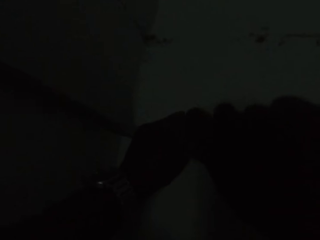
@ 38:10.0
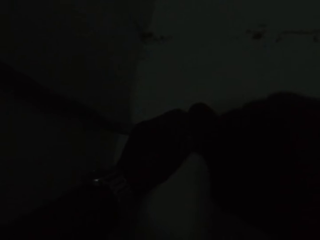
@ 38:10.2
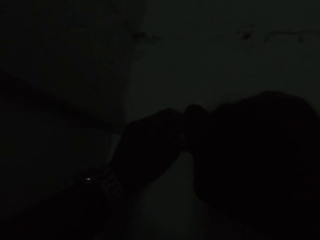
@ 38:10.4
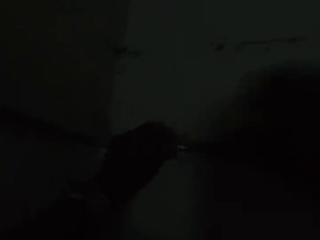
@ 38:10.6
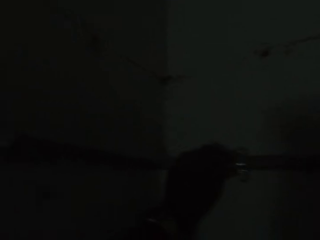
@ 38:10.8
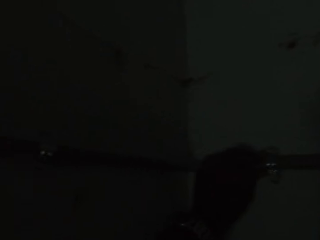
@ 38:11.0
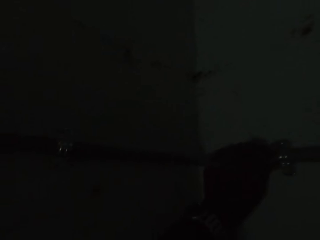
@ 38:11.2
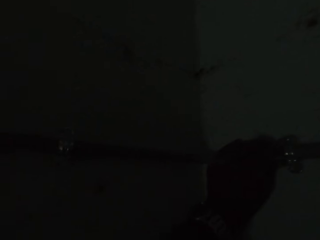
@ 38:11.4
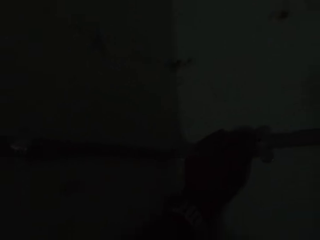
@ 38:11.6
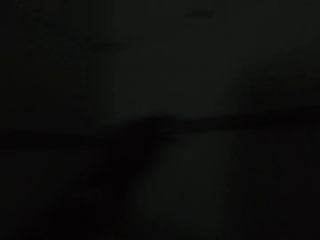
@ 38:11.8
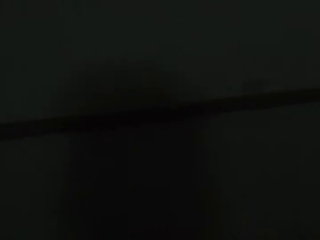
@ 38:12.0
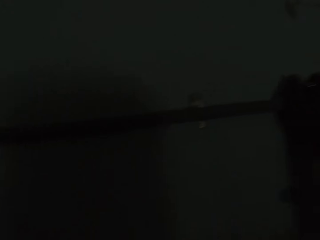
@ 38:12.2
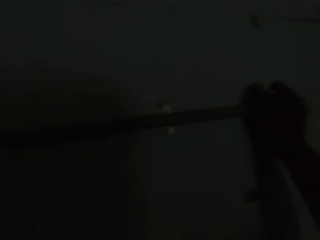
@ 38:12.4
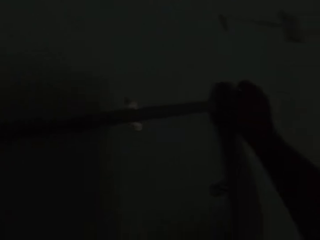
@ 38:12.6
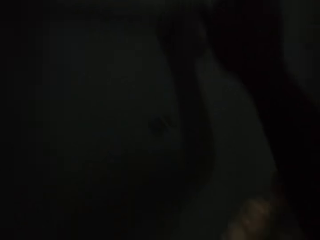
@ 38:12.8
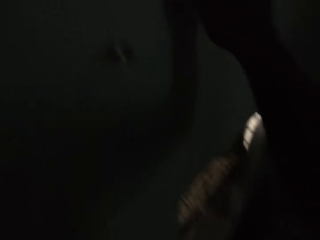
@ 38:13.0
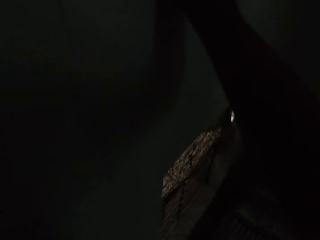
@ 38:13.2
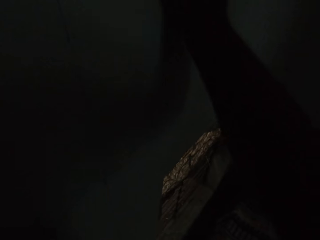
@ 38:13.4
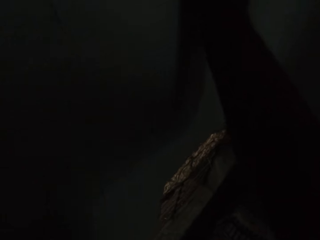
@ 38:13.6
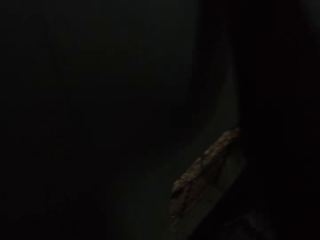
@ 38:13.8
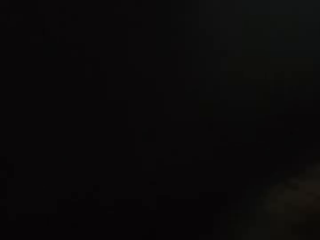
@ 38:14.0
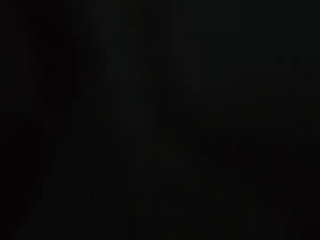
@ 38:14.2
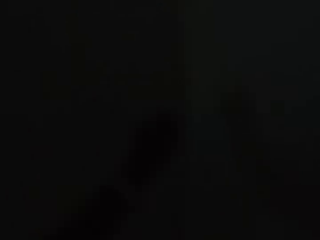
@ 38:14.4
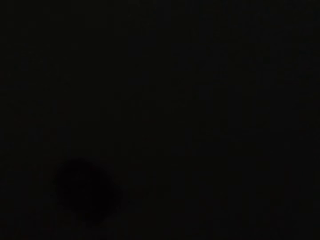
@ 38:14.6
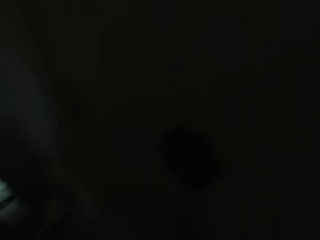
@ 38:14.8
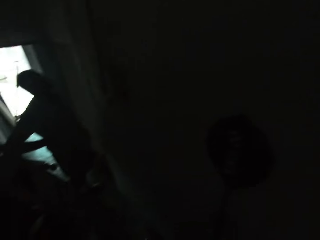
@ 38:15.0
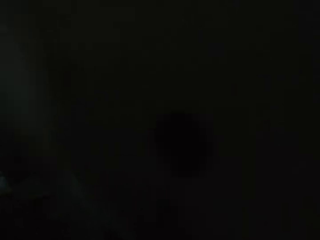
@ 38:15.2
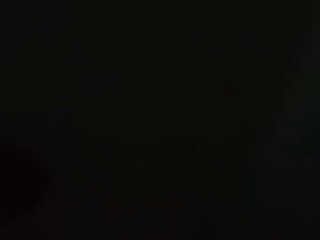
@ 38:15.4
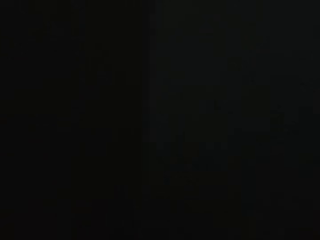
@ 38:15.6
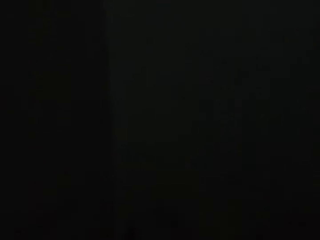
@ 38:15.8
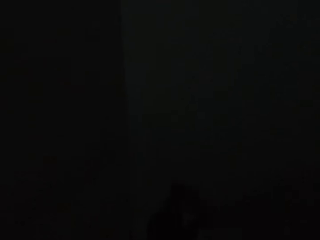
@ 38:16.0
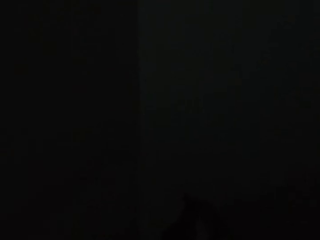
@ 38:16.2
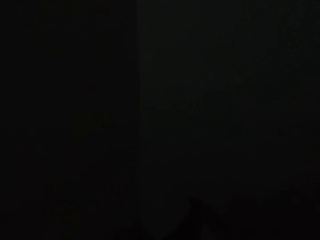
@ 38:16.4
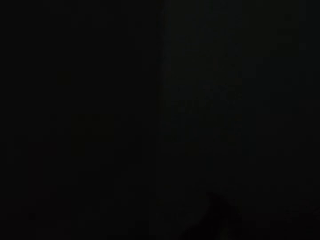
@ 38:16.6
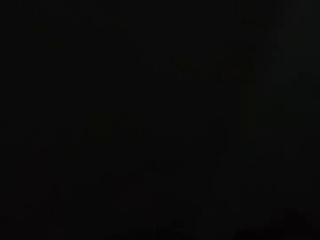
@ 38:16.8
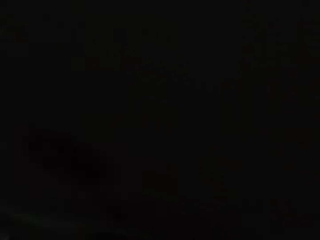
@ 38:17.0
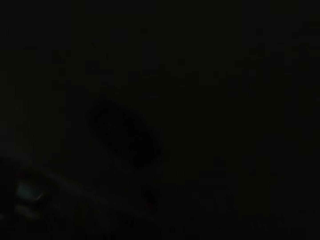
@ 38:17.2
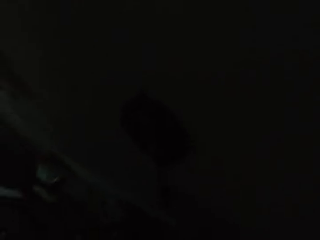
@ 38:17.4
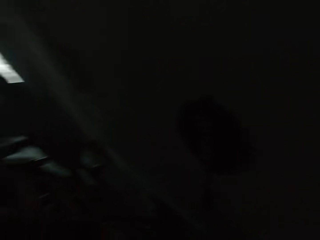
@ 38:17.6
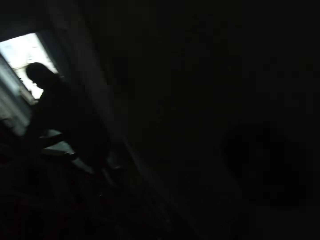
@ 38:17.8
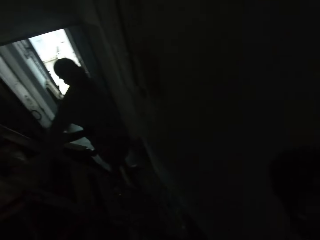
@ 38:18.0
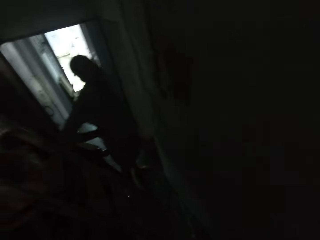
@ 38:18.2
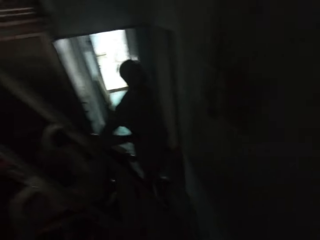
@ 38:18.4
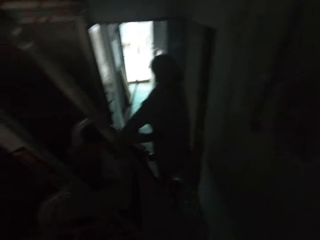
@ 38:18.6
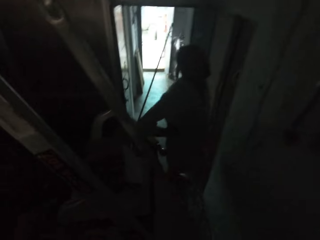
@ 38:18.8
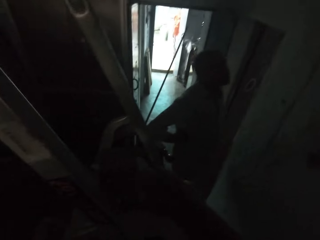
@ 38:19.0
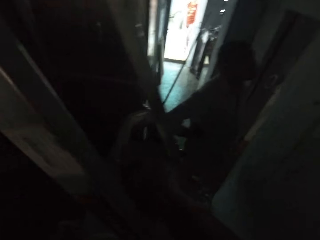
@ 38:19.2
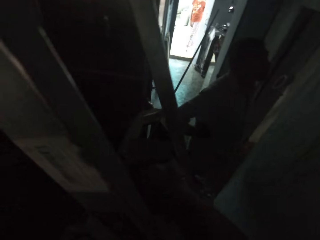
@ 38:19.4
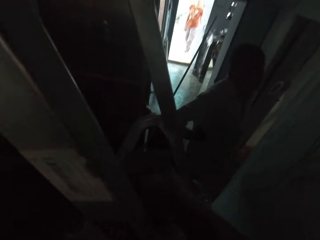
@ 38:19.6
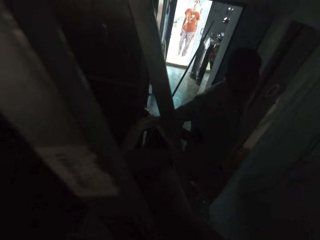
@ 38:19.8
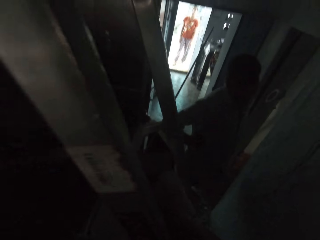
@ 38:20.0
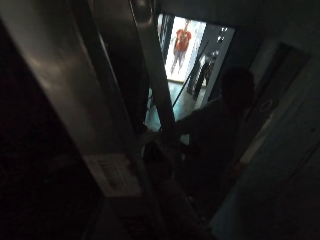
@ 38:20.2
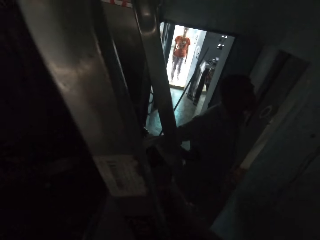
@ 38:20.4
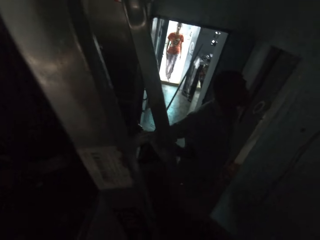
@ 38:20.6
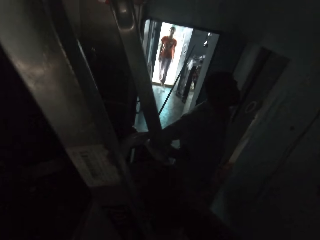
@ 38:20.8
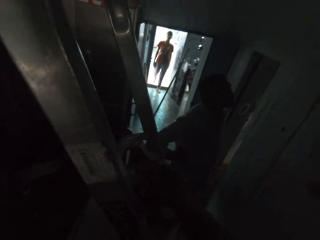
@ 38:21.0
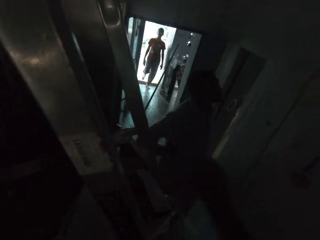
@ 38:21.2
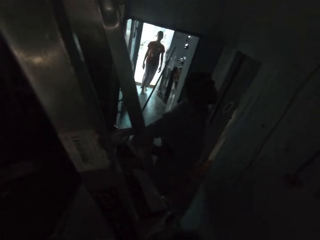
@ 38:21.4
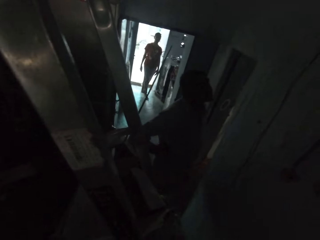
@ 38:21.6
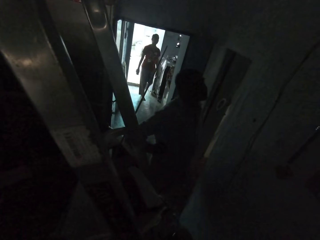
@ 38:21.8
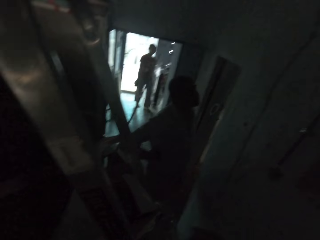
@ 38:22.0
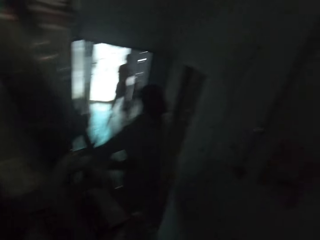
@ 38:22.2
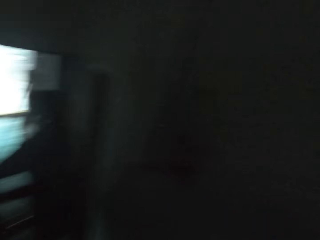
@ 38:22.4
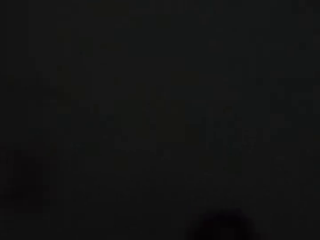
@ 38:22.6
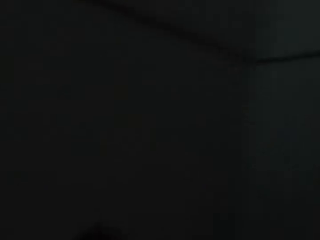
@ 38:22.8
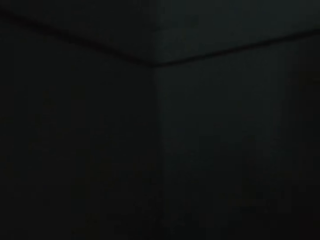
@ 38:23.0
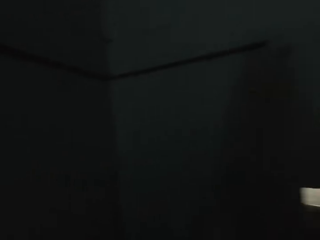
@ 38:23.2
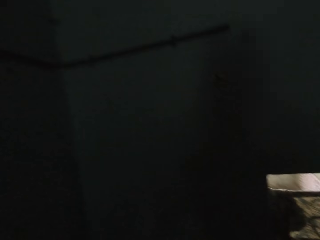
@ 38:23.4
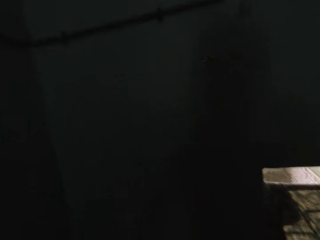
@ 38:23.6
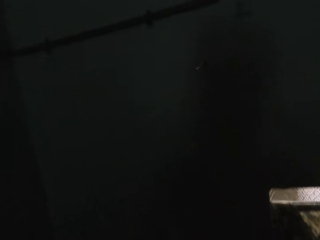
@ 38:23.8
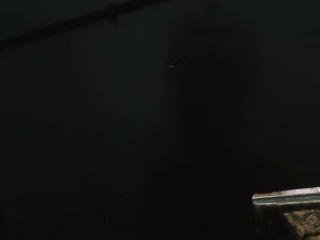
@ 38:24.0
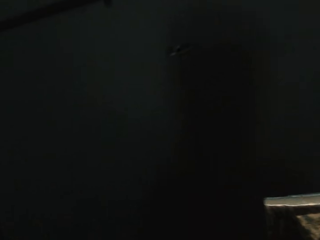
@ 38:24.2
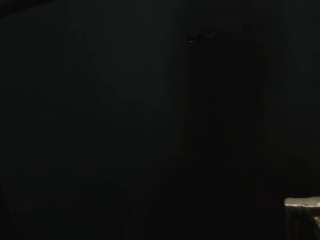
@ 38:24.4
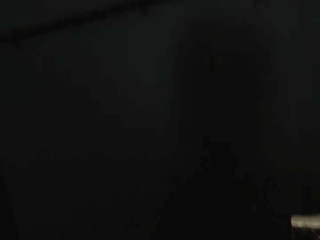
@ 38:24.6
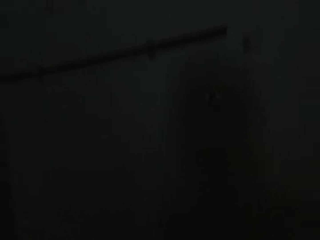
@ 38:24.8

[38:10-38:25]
The camera wearer holds the pipe on the wall with his hands. He pushes the metal on the wall using his hands. He looks around repeatedly. He looks around at a person. He picks up a smaller pipe from the bag on the ladder with his right hand. Another person enters into the room. The camera wearer looks around.

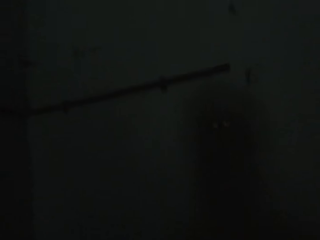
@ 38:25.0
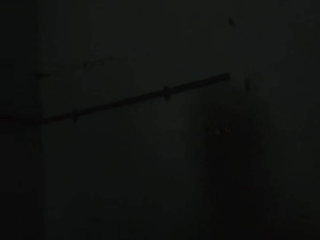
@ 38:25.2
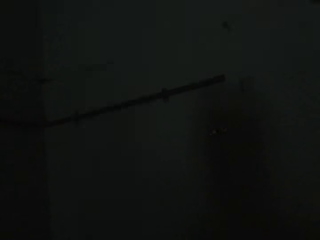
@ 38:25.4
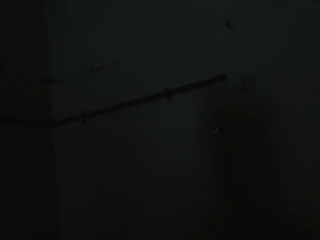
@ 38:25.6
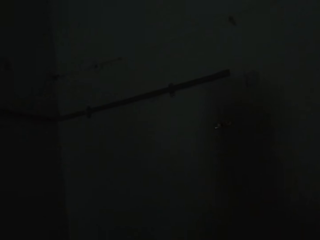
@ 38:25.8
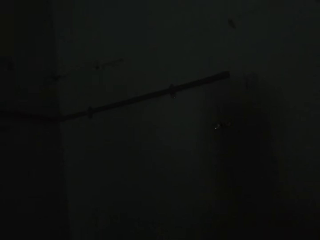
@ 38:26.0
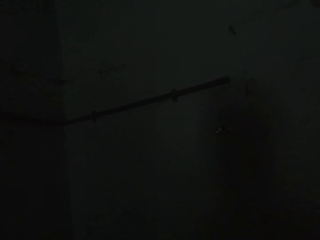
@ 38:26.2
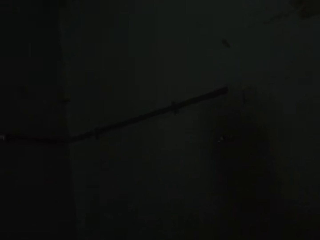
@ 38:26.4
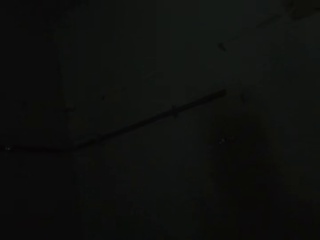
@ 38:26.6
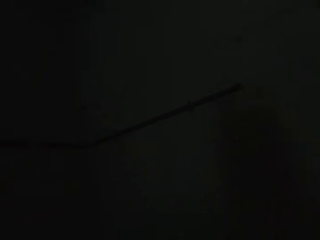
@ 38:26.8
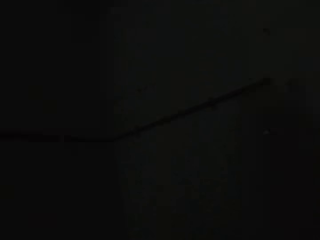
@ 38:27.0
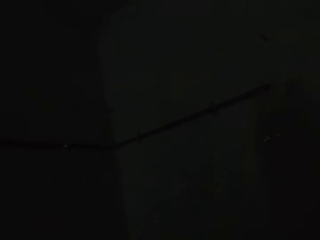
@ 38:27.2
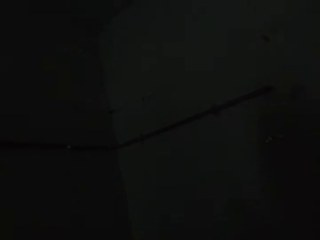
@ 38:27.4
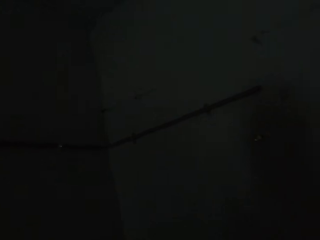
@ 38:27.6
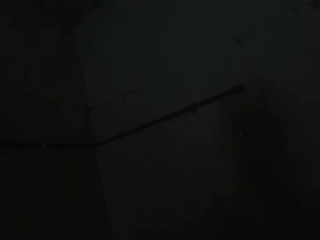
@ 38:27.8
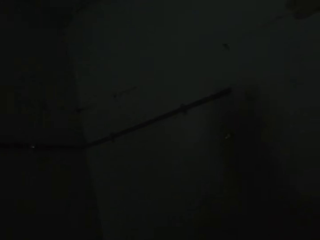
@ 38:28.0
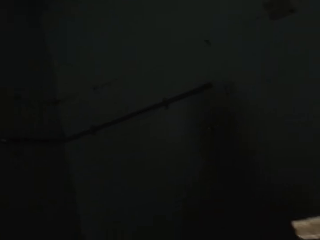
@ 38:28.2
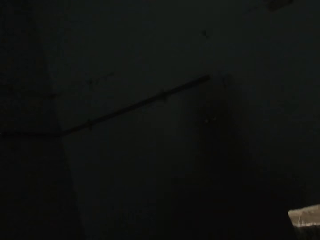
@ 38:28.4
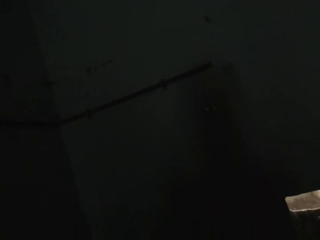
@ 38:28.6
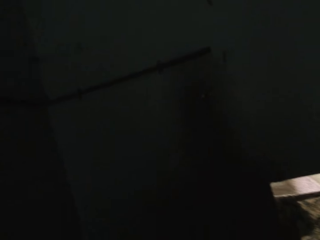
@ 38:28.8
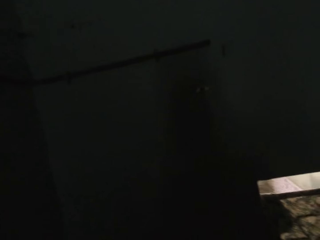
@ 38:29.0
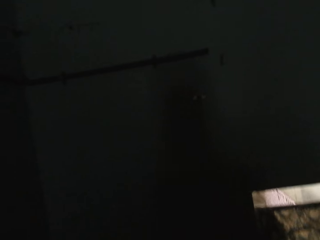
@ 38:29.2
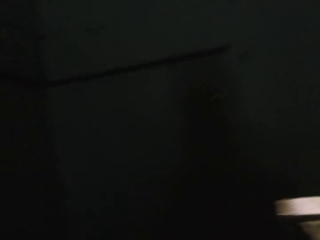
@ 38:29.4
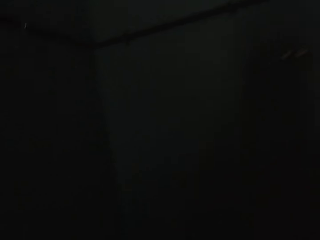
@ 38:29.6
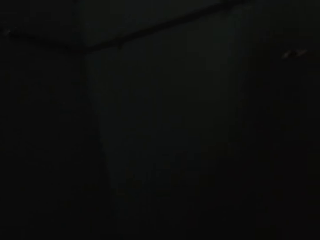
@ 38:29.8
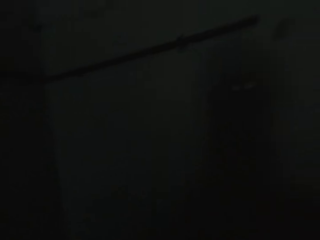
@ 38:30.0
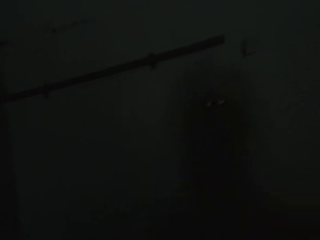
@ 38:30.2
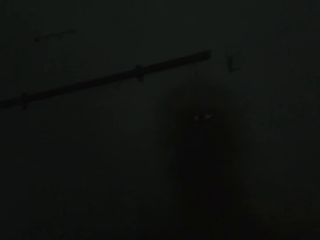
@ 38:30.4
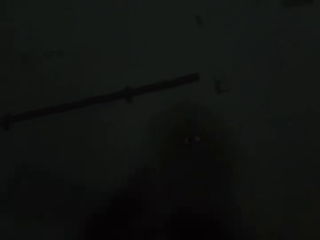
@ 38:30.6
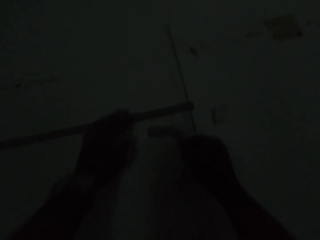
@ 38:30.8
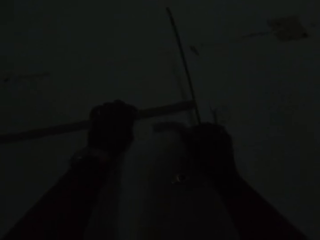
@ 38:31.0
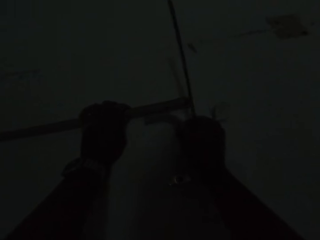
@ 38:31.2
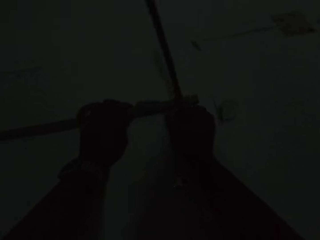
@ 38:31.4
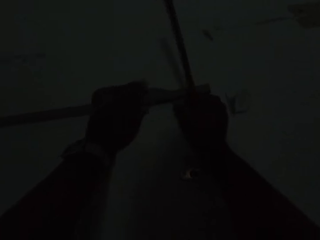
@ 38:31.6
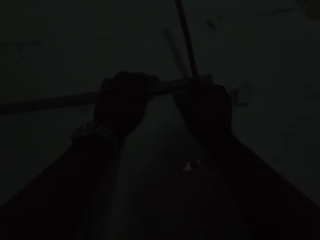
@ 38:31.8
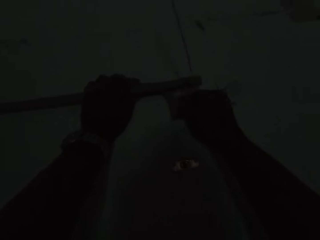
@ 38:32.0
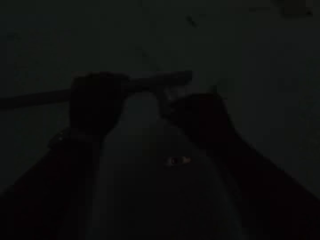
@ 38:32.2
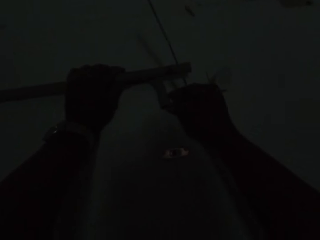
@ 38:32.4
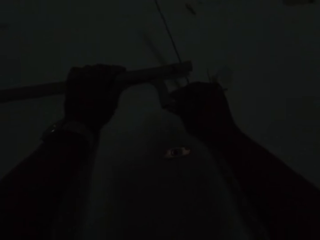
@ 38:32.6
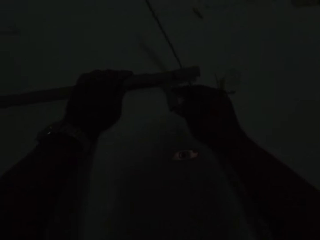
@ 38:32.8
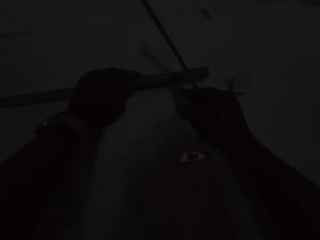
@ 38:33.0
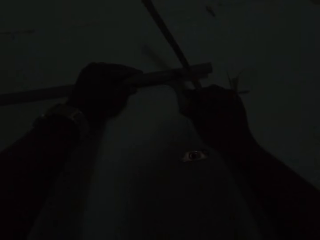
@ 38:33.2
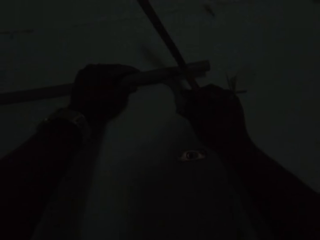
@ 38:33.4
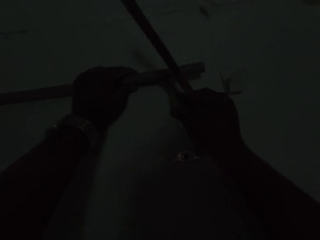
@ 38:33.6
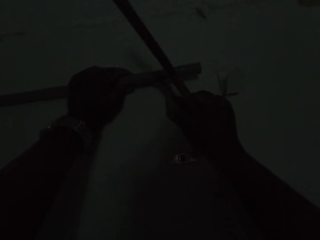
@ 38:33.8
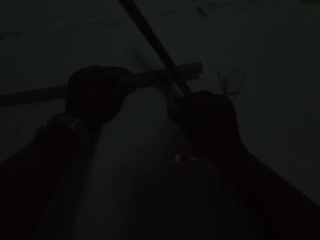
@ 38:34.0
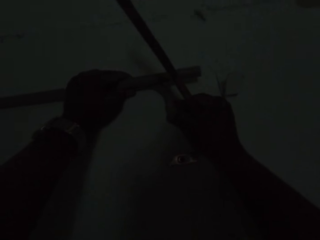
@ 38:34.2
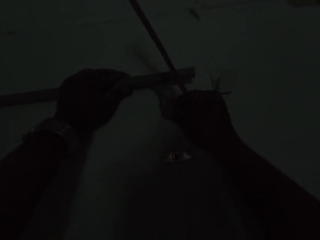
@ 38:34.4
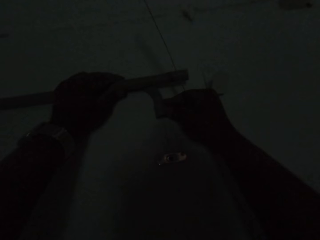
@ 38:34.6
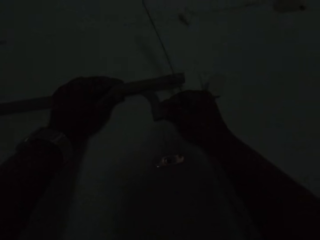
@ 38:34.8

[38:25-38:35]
The camera wearer holds the pipe on the wall with his left hand. He puts the smaller pipe behind the pipe on the wall with his right hand. He fixes the metal on the wall using both hands.
